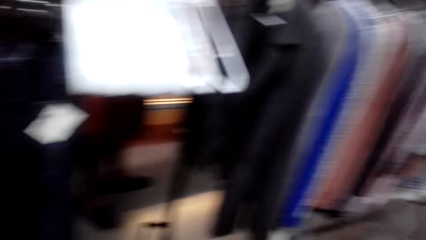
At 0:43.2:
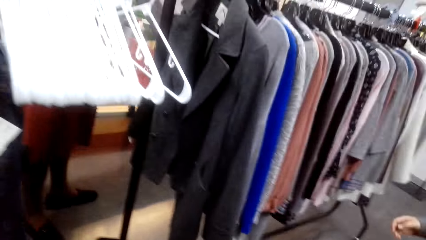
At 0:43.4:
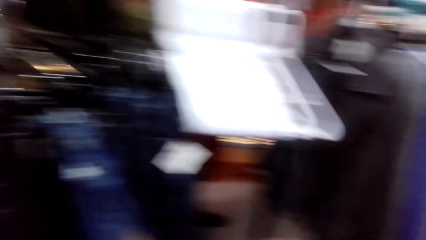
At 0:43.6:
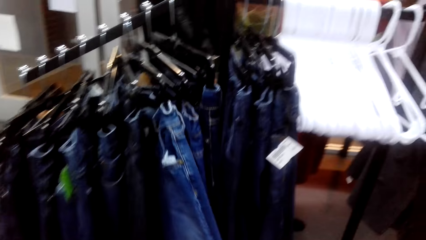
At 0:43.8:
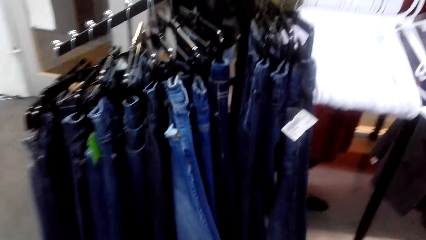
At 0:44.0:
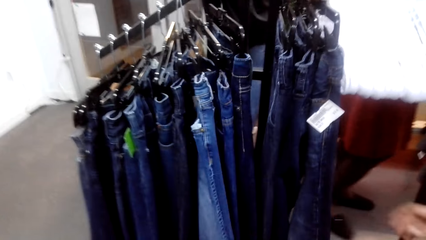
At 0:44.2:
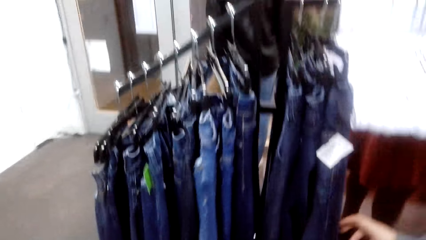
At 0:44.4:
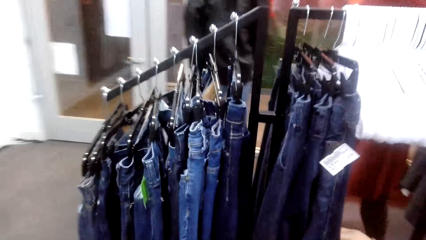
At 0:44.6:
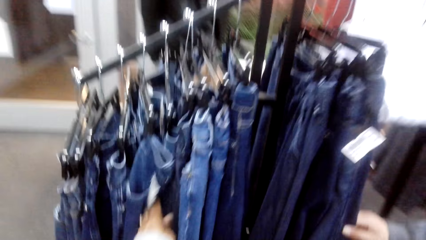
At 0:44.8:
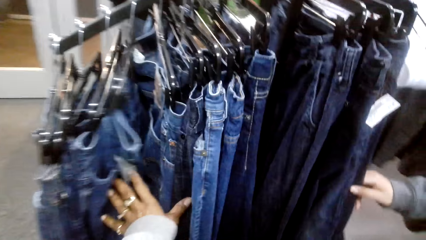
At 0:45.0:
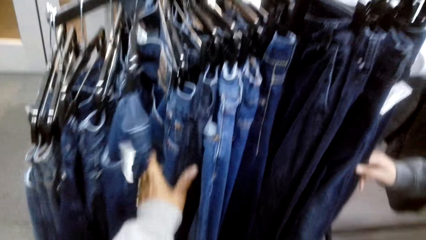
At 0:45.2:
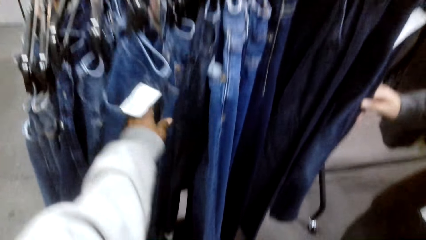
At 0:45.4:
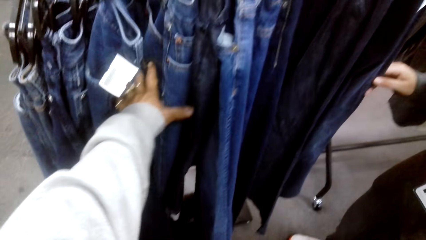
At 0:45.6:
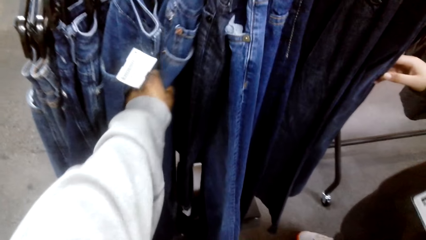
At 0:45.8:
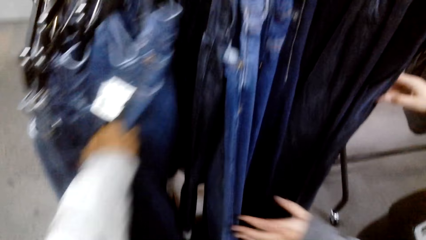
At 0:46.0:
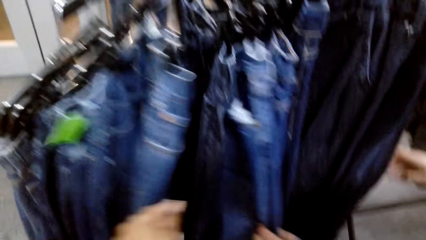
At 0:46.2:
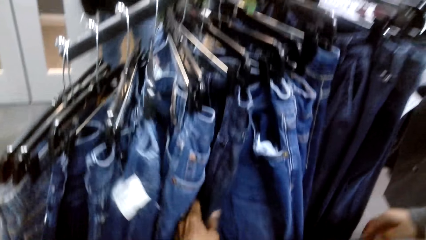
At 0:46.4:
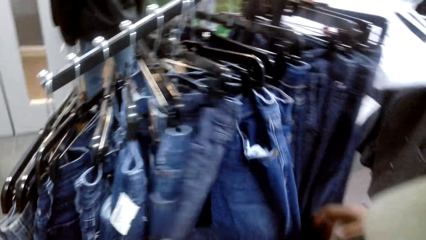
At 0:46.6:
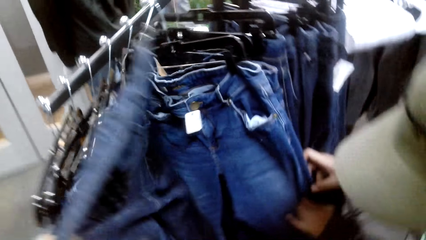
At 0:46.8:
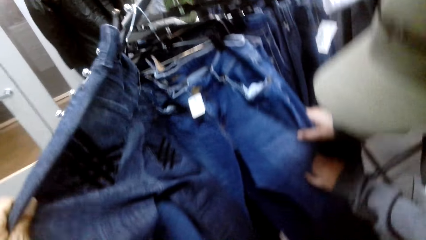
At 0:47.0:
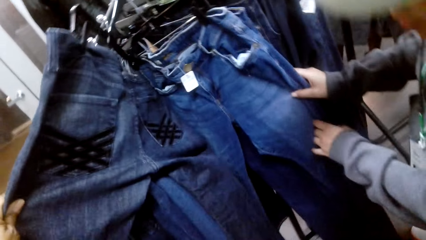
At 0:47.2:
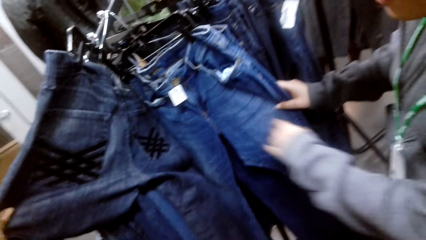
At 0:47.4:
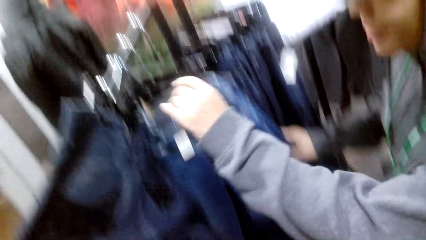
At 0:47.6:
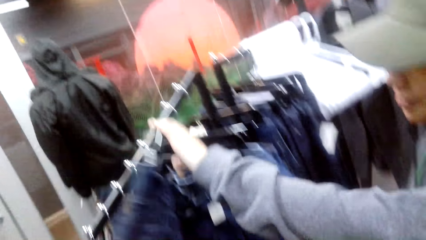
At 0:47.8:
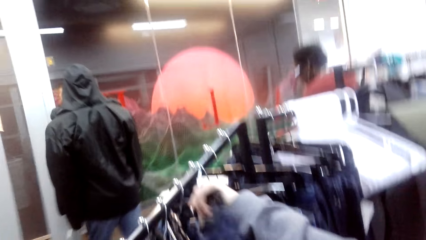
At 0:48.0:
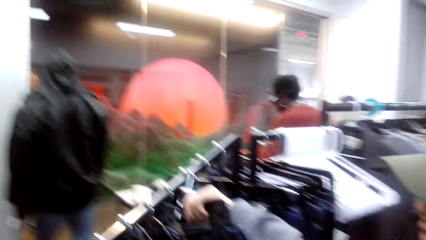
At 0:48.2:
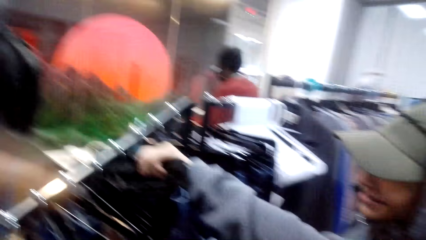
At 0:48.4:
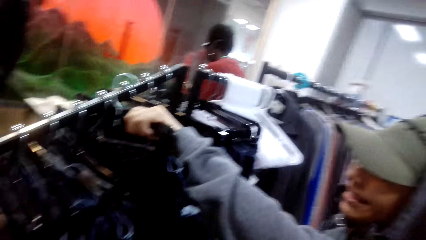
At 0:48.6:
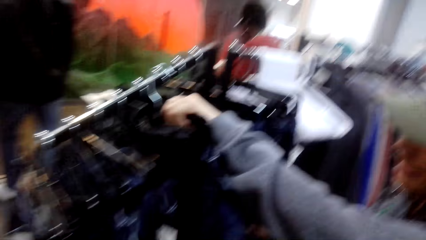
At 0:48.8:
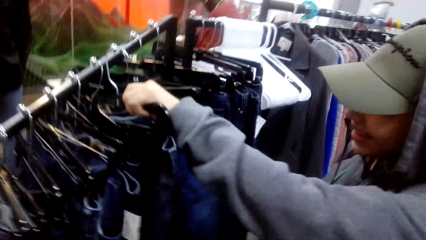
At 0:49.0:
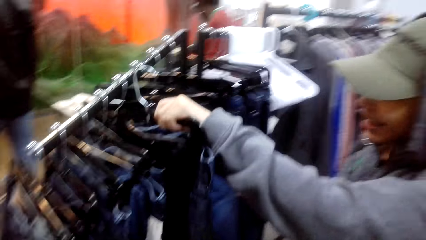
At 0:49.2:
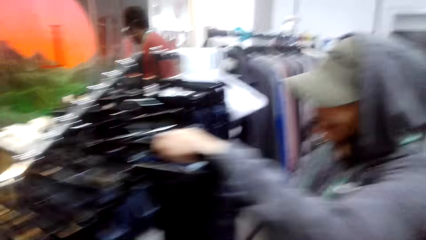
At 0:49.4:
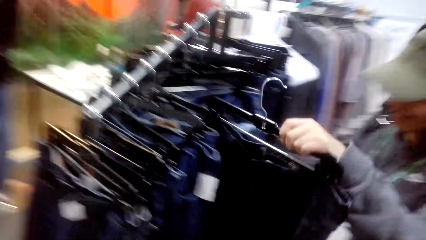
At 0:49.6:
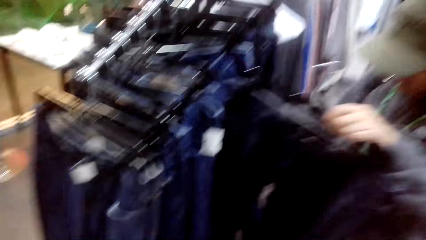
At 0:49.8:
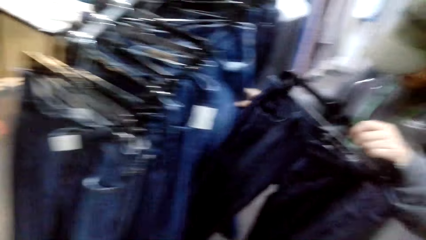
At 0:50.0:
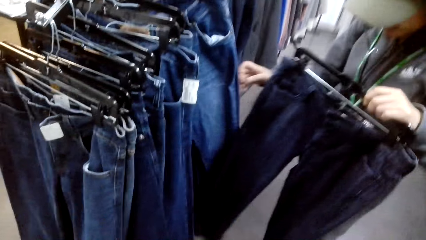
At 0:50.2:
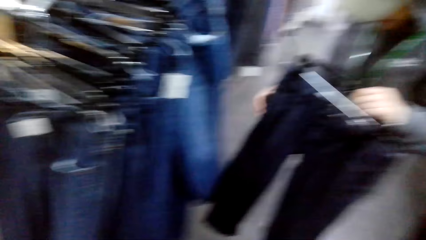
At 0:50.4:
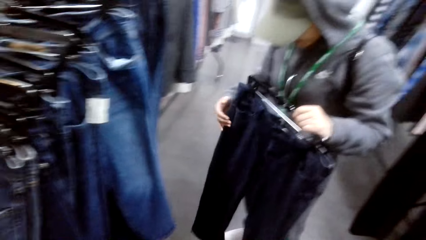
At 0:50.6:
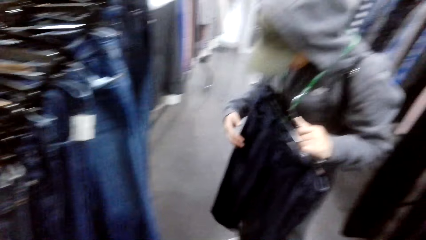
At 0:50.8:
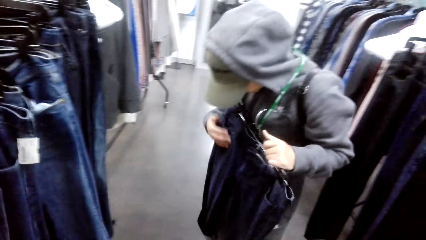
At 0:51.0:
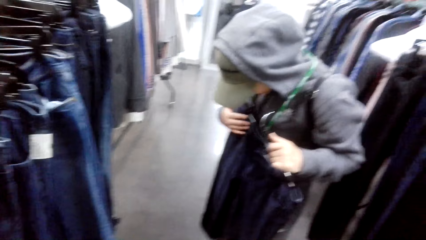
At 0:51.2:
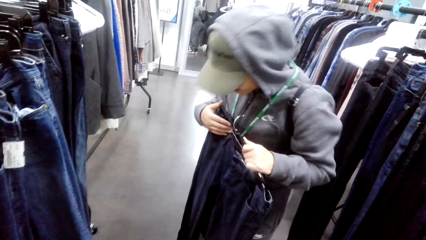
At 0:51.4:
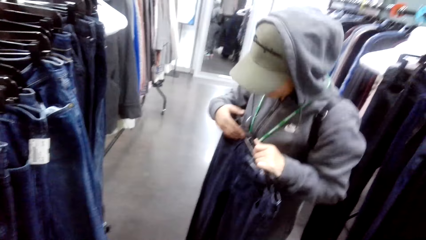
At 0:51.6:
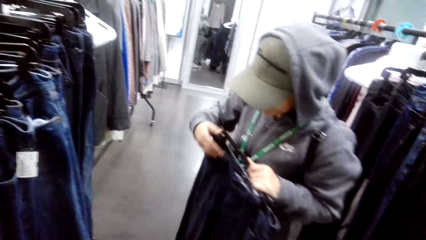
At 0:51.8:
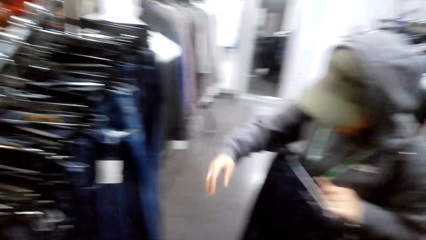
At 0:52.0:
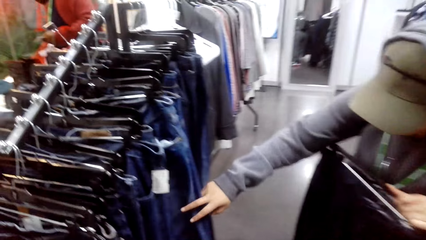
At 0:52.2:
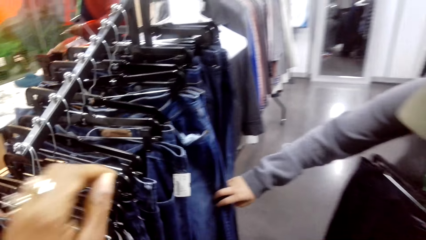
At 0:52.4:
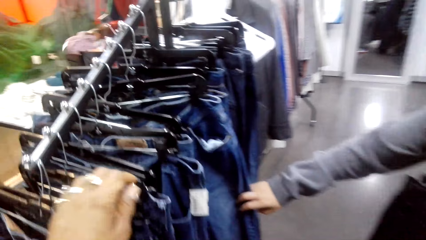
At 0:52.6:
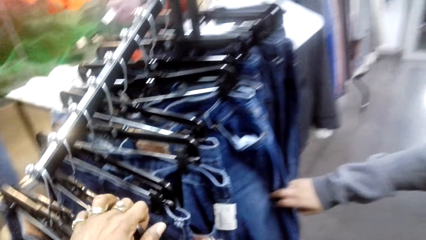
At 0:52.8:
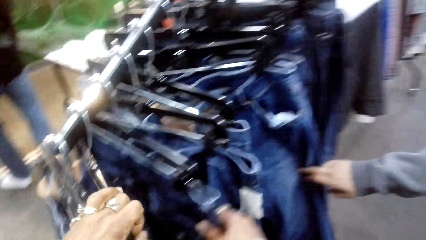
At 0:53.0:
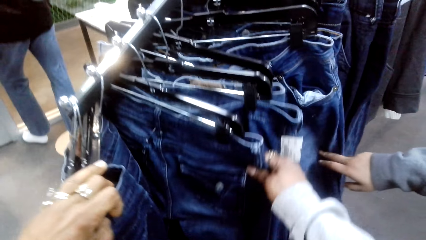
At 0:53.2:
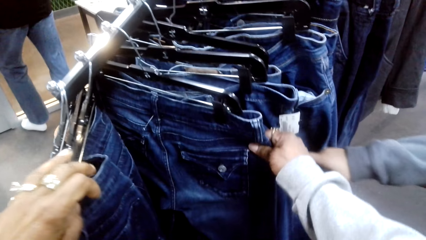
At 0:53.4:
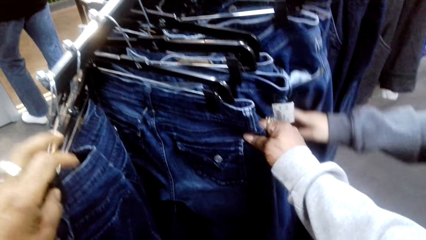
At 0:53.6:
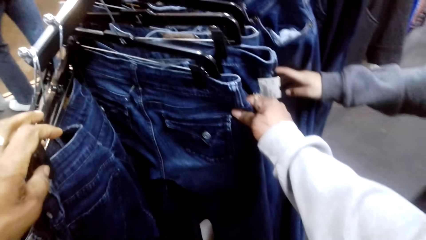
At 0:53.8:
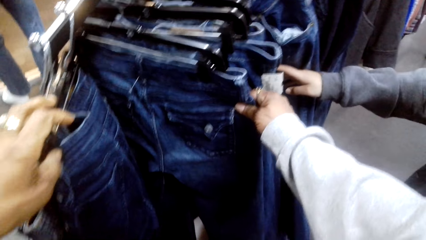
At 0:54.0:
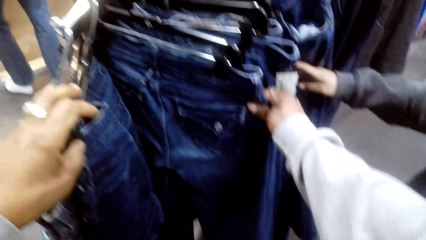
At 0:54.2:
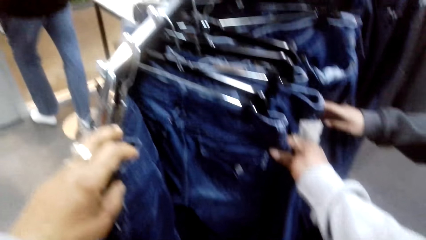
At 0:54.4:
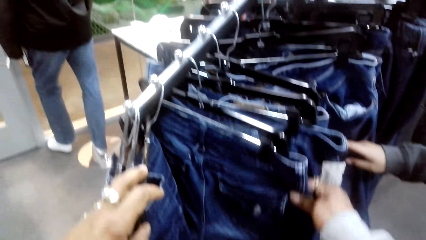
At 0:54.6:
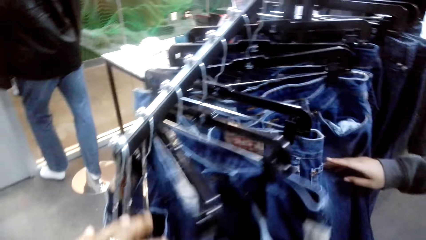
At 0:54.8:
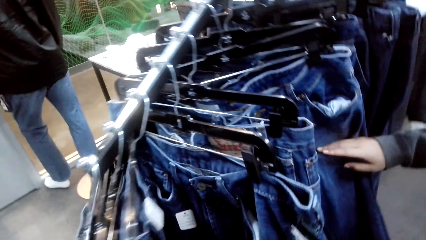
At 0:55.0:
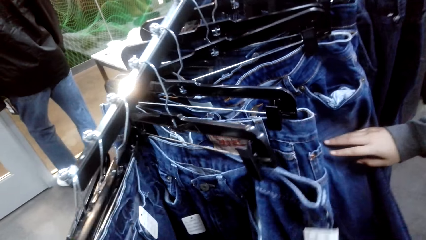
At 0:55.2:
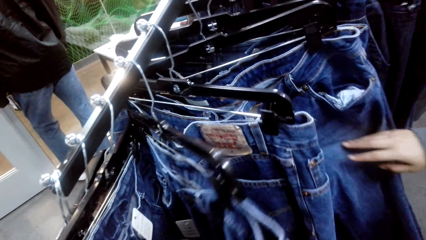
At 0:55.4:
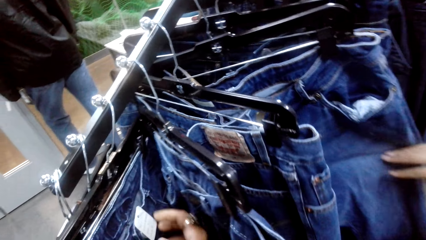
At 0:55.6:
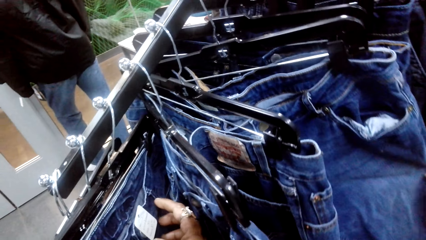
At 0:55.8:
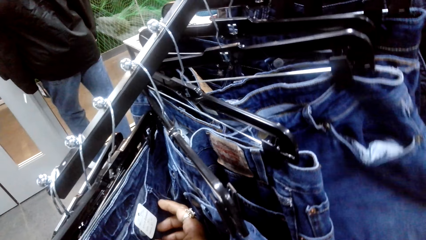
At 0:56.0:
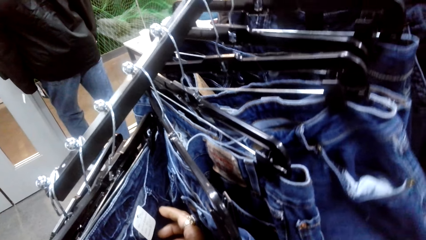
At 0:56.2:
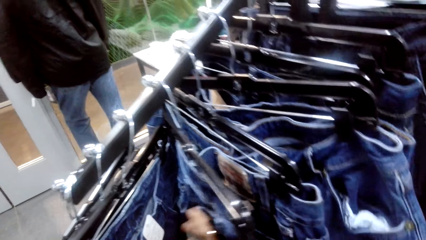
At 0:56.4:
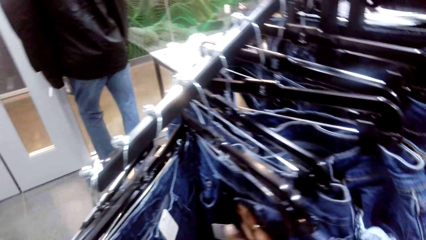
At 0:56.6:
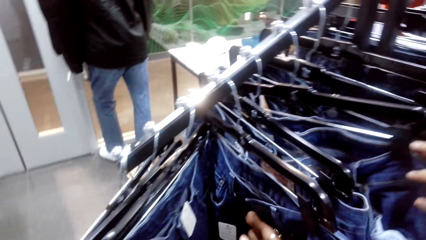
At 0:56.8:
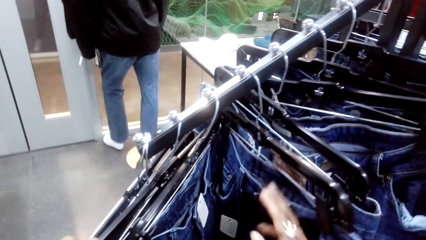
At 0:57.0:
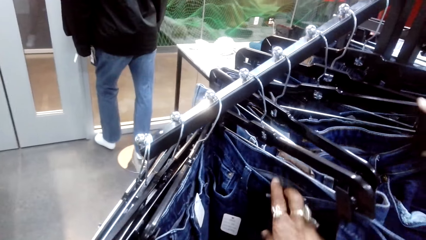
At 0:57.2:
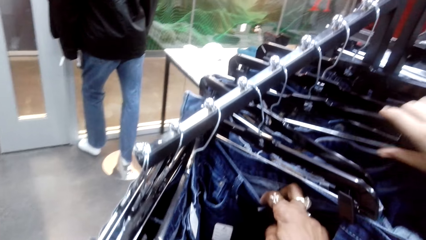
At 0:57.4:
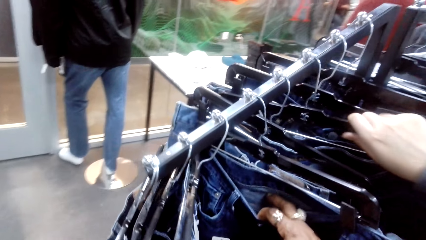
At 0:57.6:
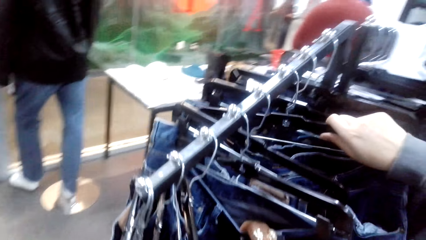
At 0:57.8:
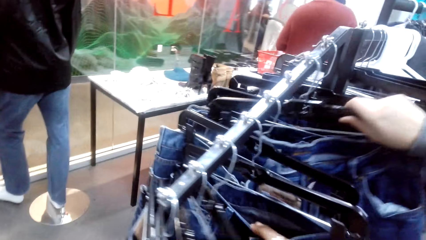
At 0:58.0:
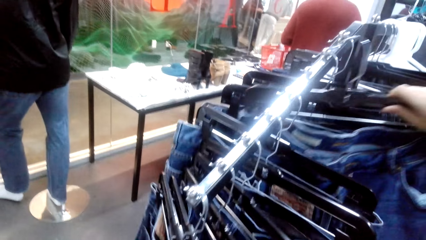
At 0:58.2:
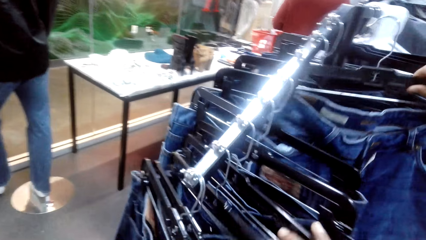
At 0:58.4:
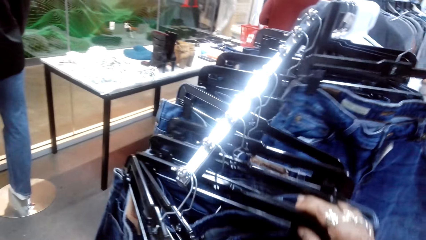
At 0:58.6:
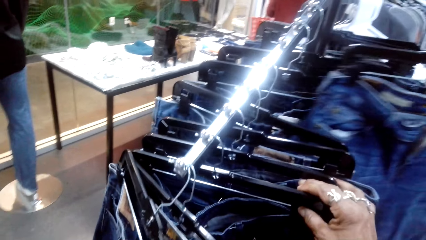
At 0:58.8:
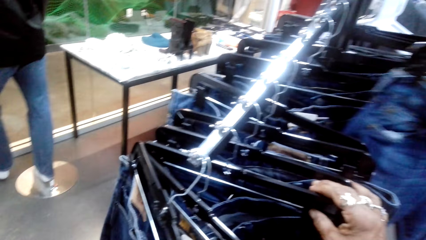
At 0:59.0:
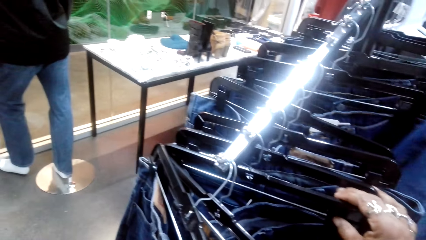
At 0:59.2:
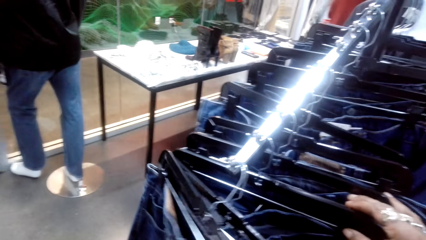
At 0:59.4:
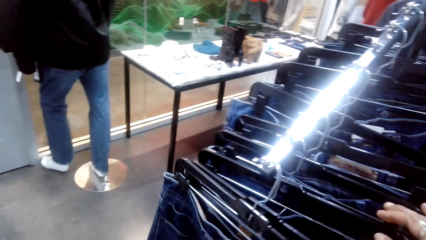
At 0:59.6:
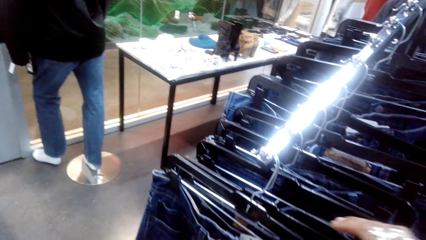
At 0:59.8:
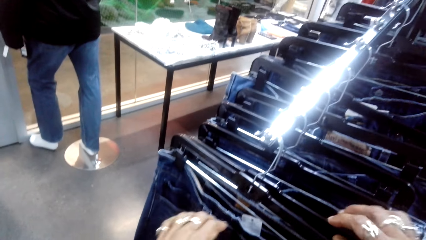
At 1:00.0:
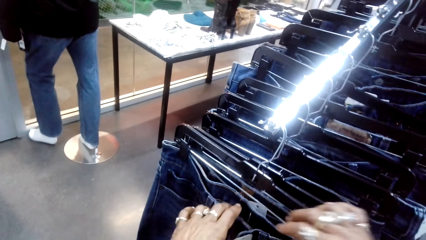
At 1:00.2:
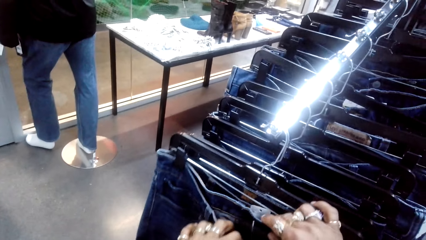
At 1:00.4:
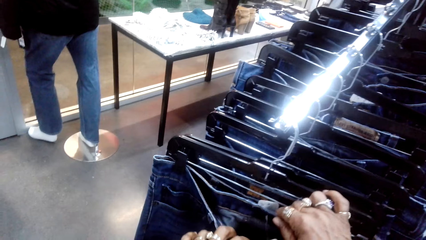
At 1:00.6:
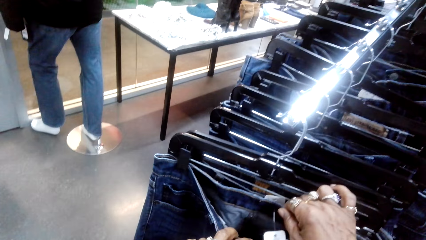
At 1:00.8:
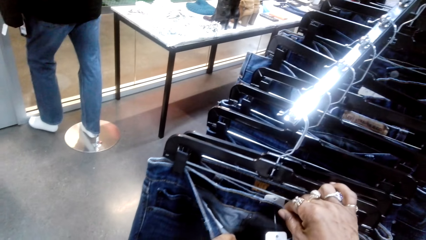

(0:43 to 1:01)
The camera wearer checks clothes on the clothes rack. A person touches the jeans. The person checks clothes on the clothes rack and picks up a trouser or jeans from the clothes rack. The person puts the jeans on her body. The person checks the trouser, touches the jeans and checks clothes on the clothes rack. The camera wearer checks clothes on the clothes rack. The person picks up another trouser from the clothes rack.
